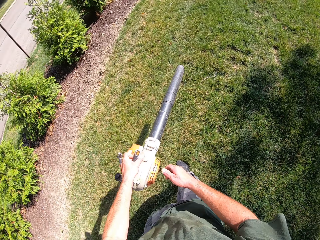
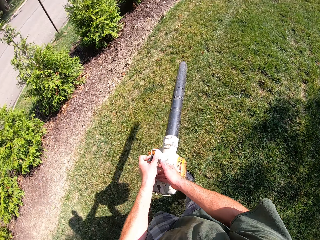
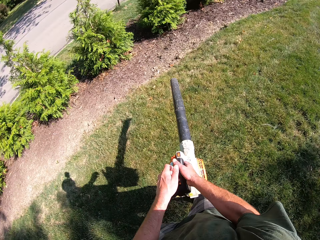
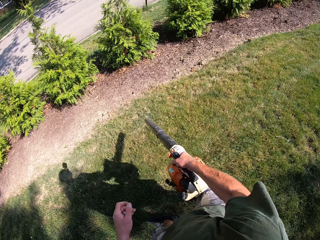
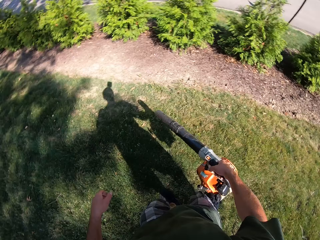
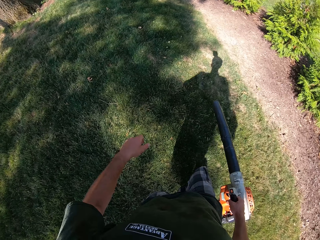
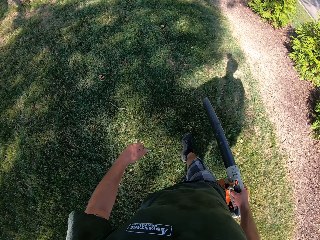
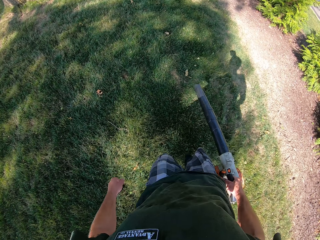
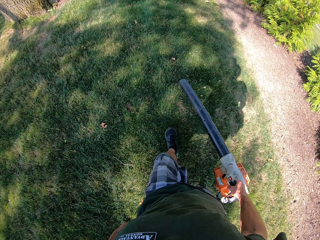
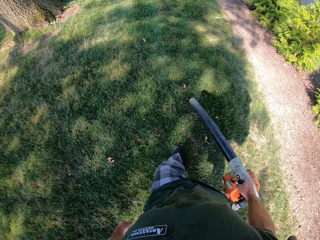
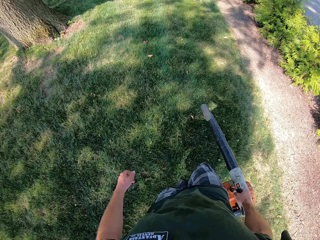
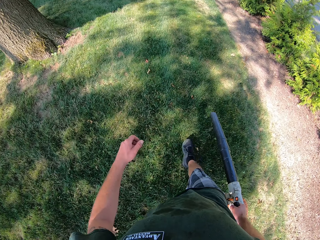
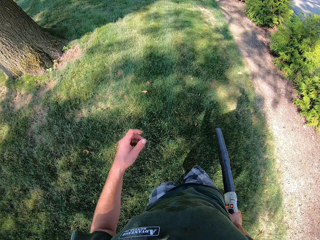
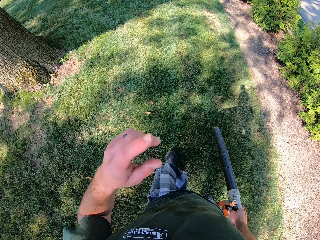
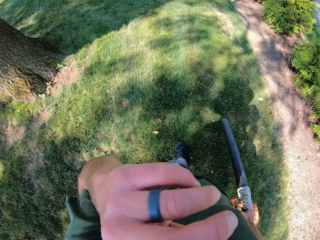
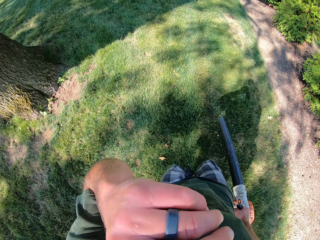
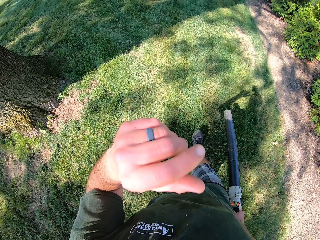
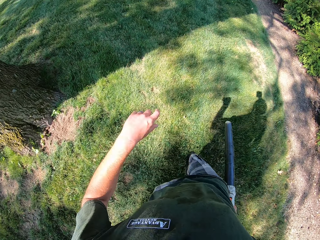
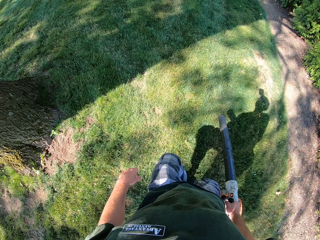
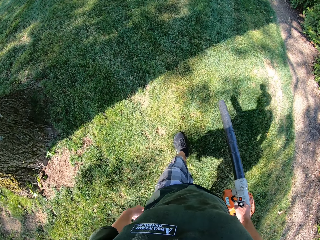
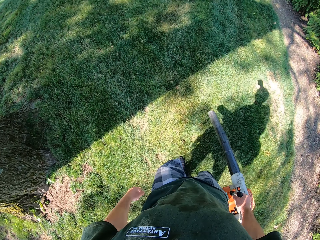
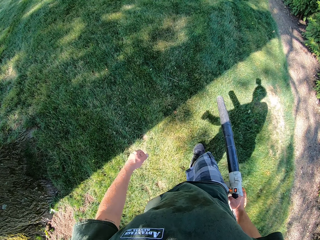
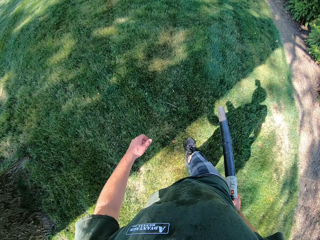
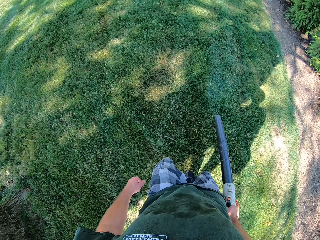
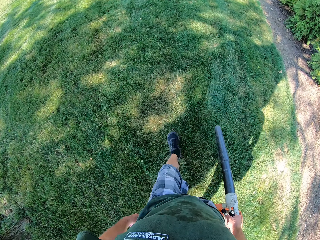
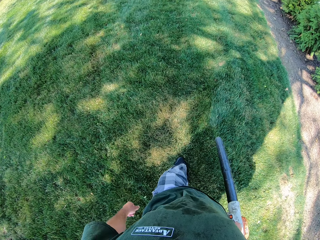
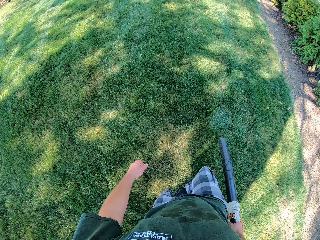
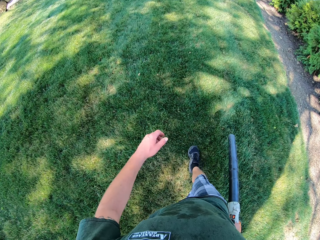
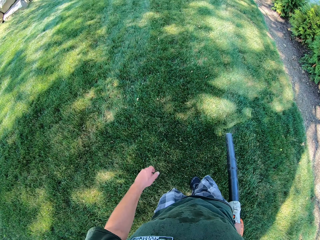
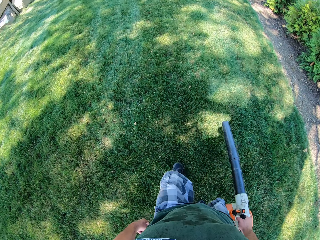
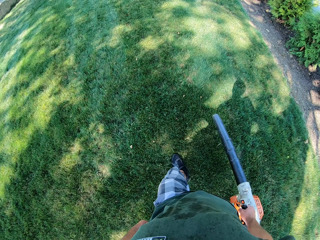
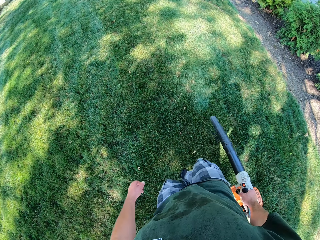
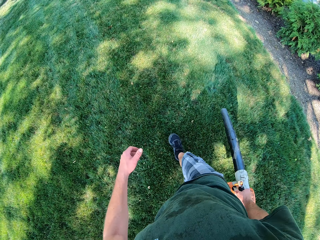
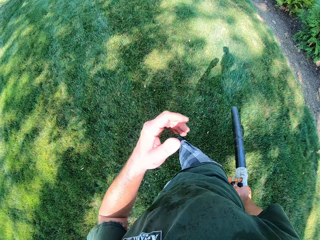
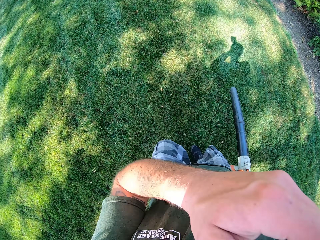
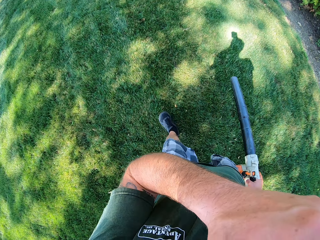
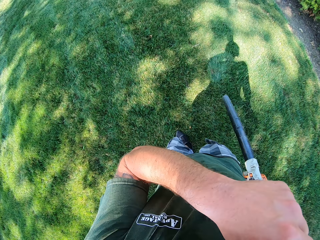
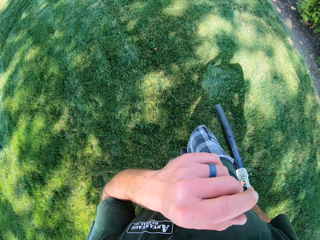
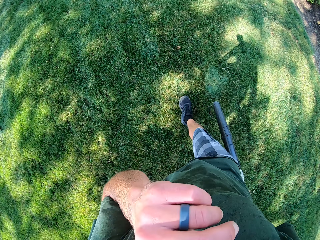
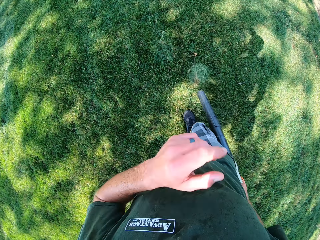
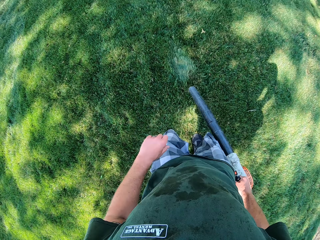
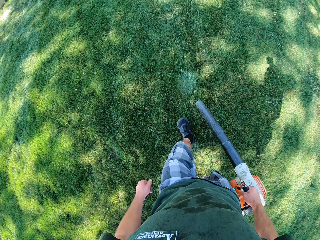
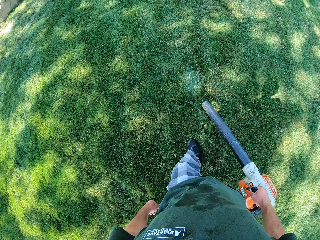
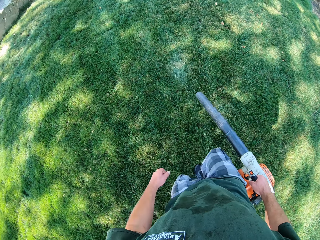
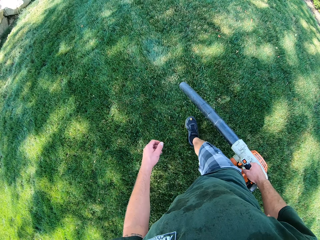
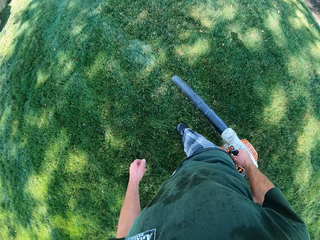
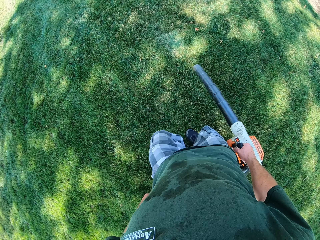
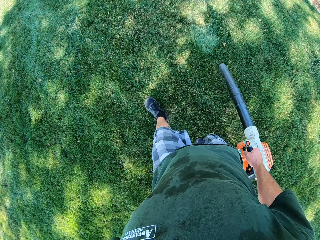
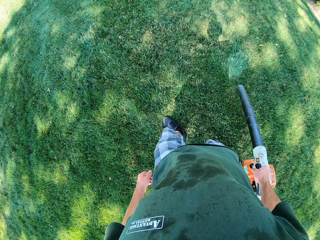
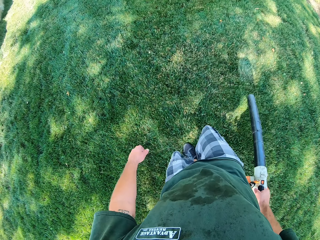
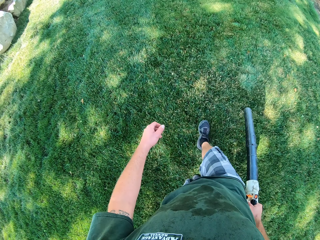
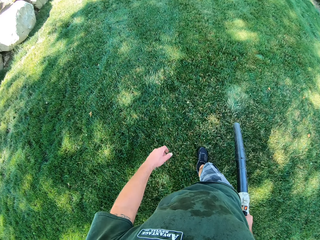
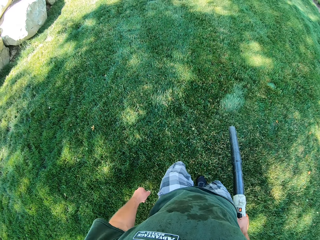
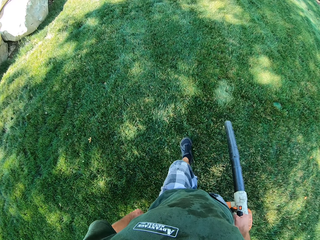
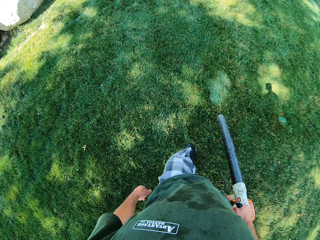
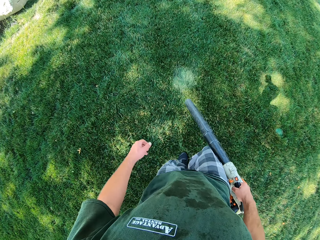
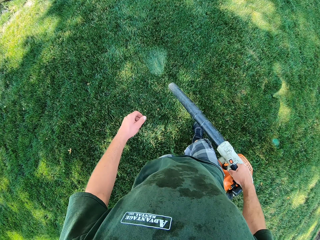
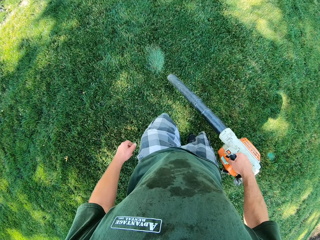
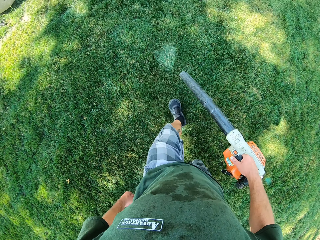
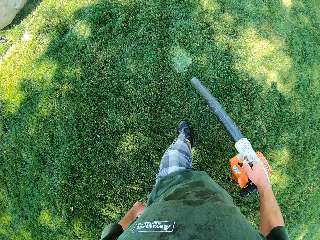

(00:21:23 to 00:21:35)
The camera wearer passes the lawn blower or leaf blower from his left hand to his right hand. He holds the leaf blower with his right hand. He wipes his face. He touches his face with his left hand. He wipes his face again. He touches his face with his left hand again.

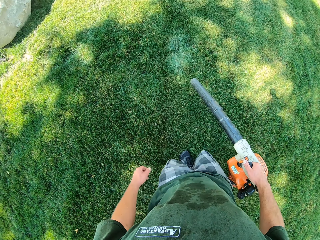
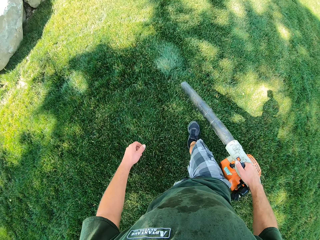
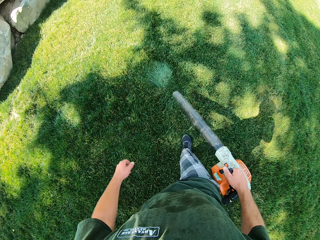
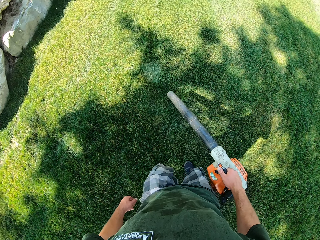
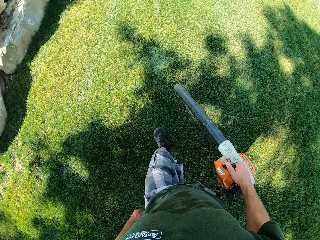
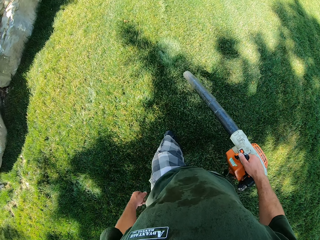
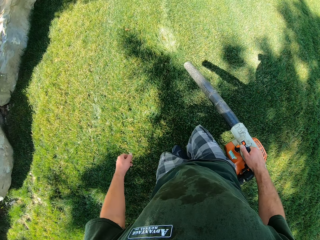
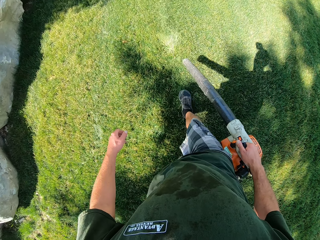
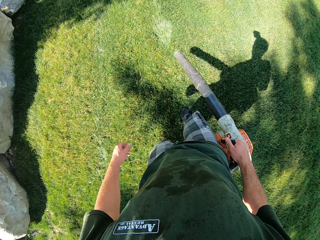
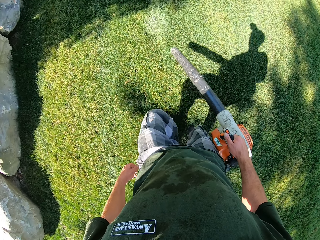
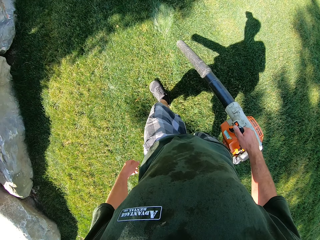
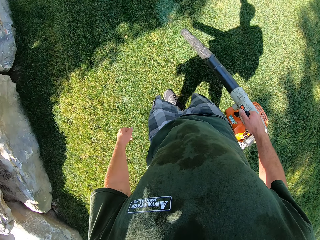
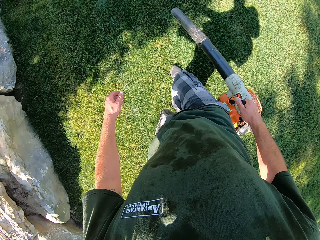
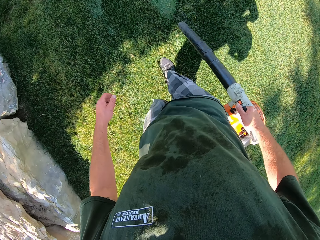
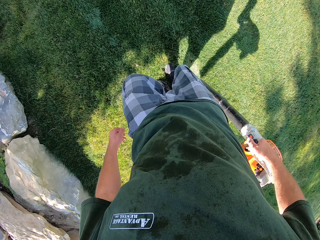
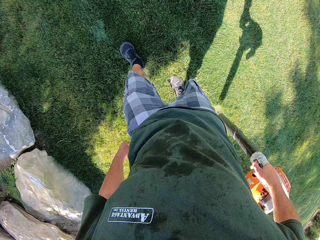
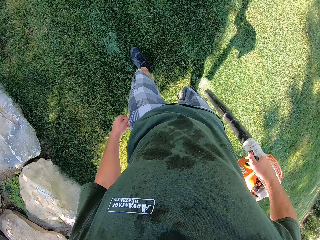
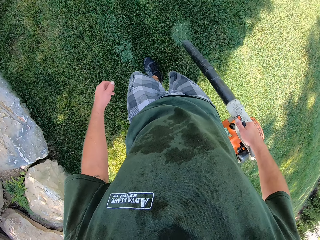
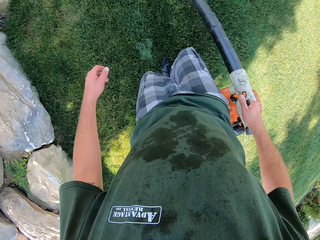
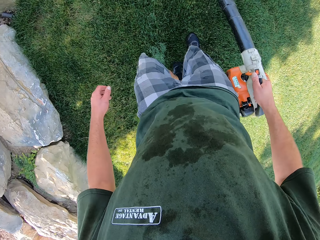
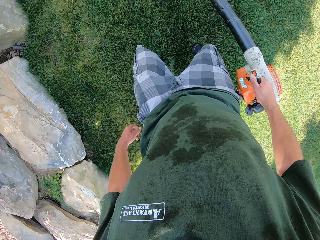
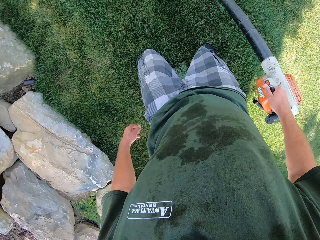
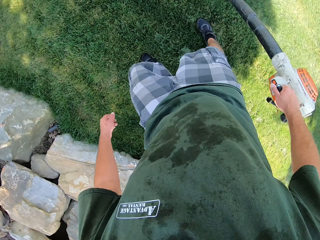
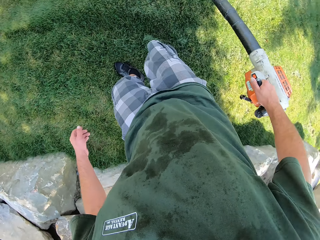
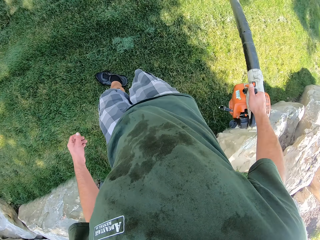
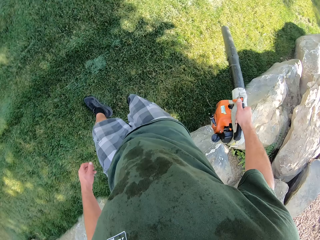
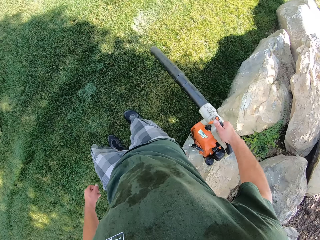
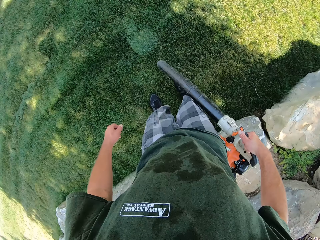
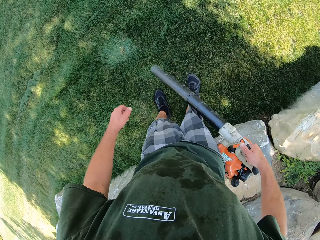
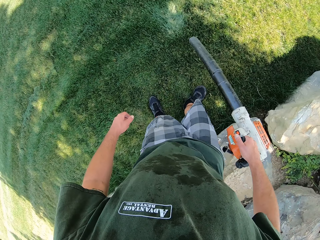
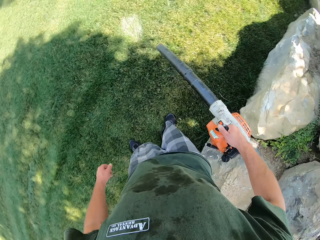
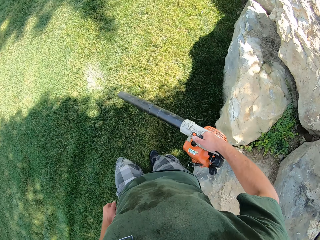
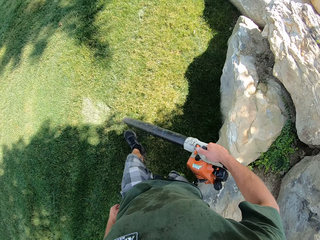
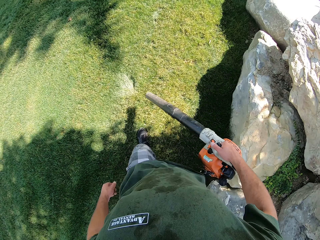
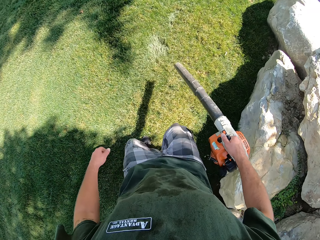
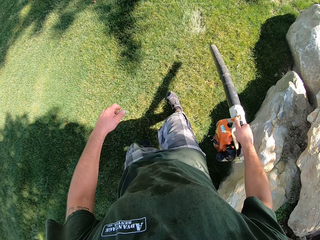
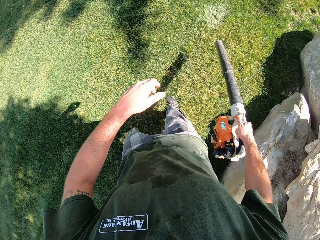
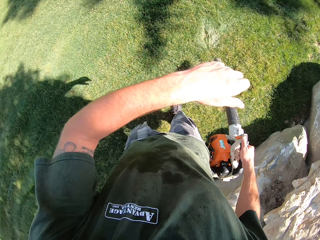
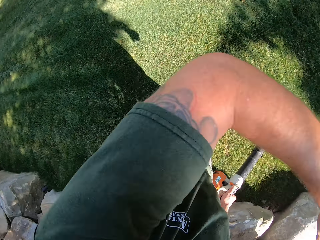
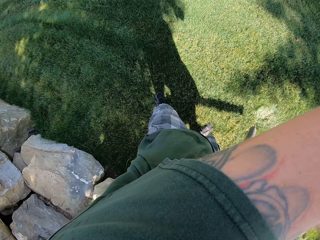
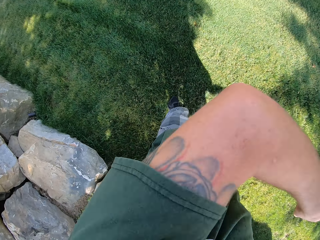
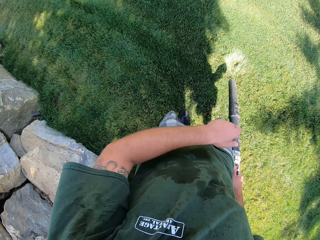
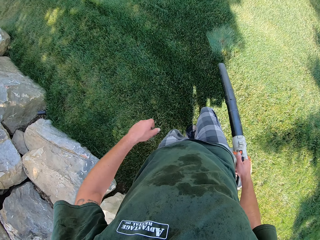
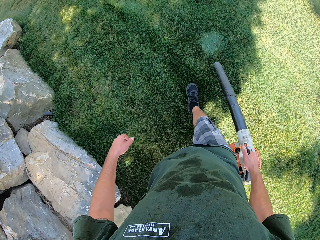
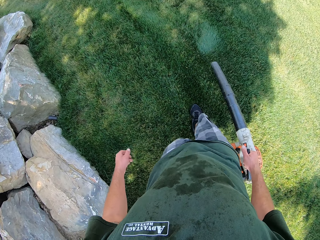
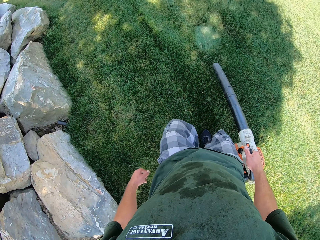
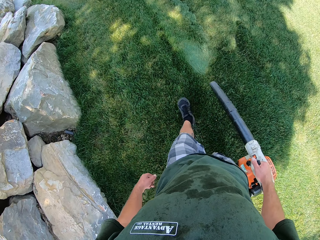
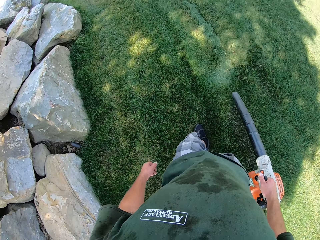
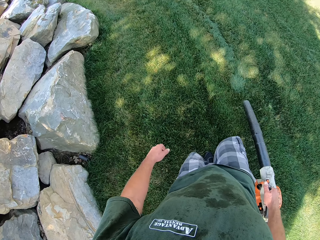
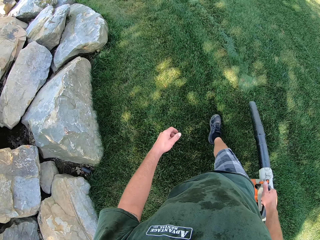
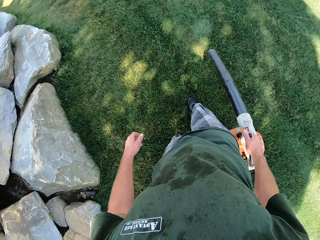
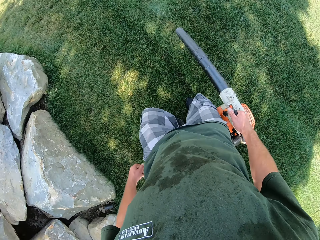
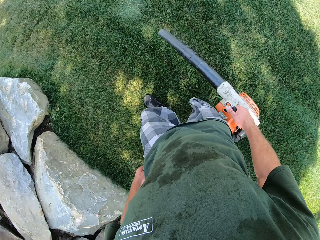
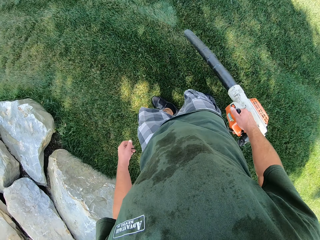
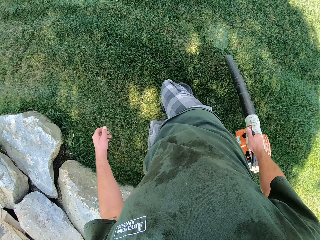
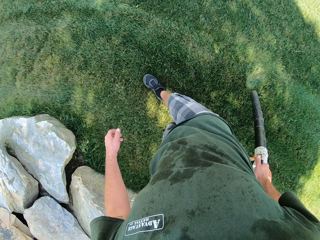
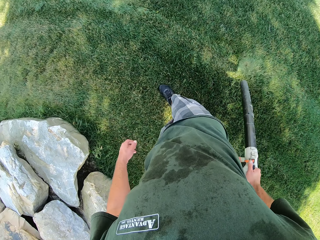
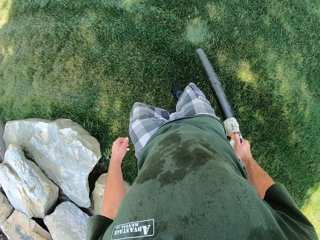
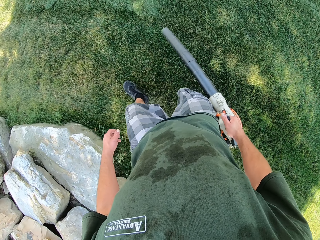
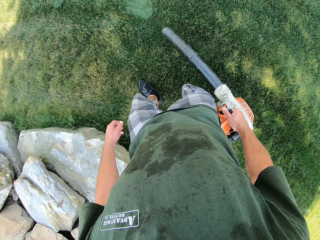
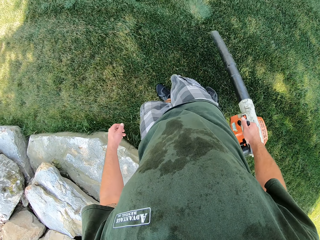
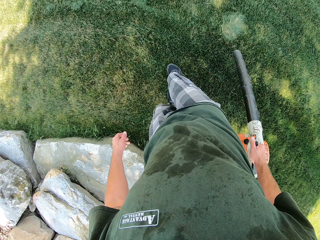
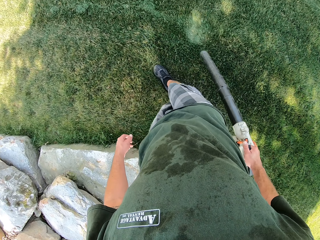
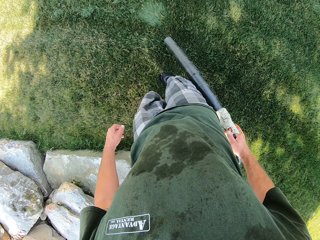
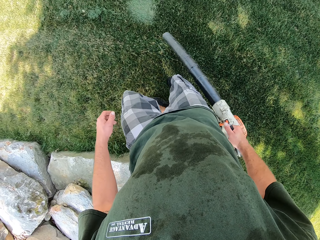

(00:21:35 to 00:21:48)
The camera wearer wipes his face.
